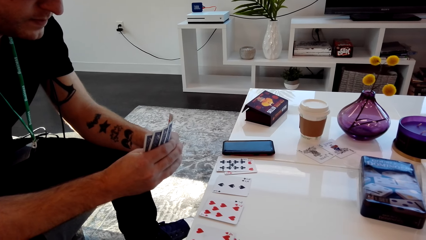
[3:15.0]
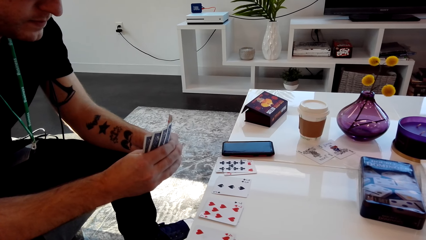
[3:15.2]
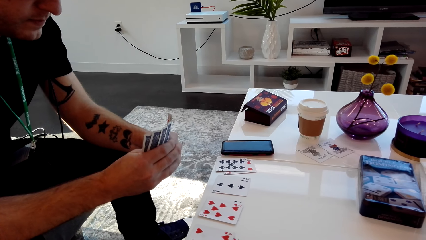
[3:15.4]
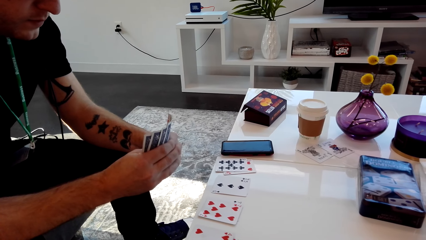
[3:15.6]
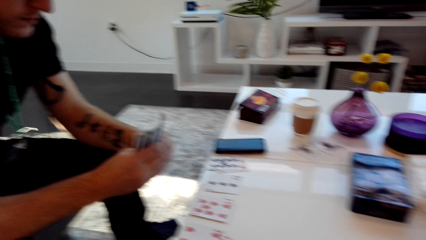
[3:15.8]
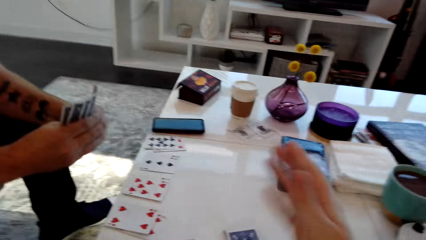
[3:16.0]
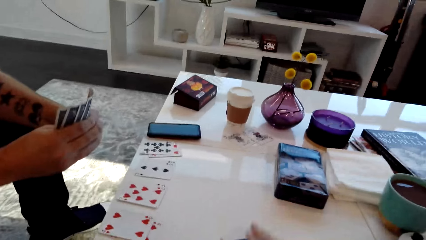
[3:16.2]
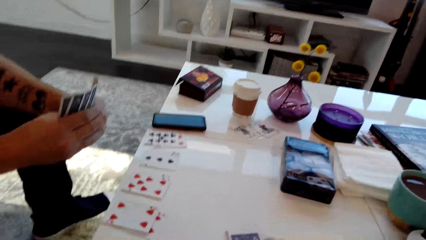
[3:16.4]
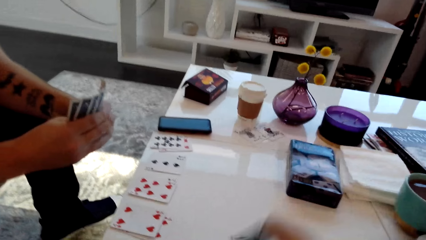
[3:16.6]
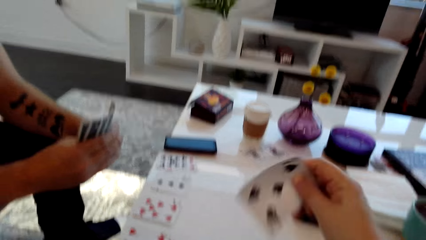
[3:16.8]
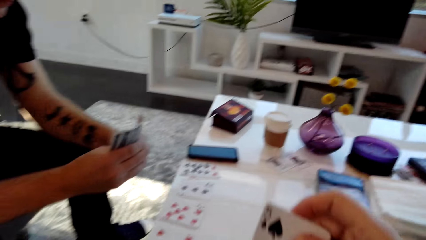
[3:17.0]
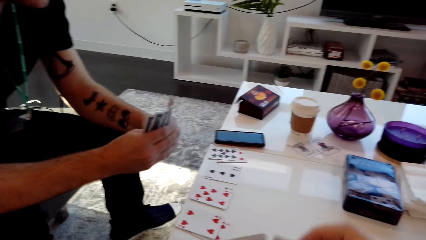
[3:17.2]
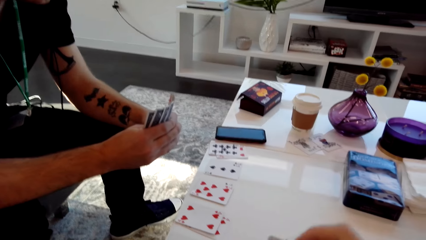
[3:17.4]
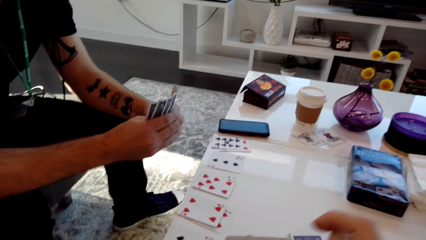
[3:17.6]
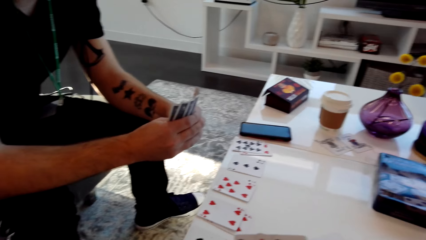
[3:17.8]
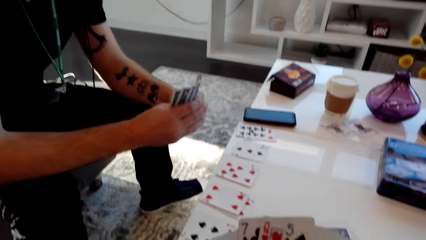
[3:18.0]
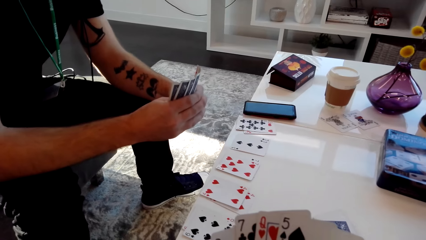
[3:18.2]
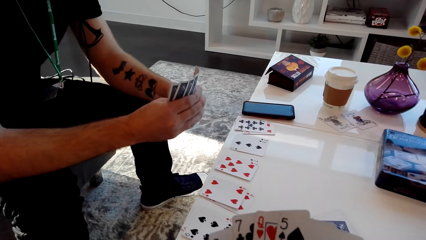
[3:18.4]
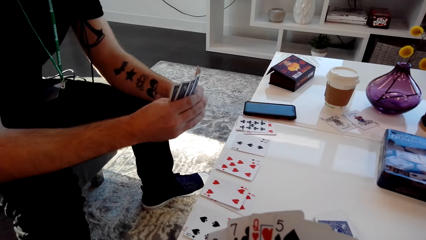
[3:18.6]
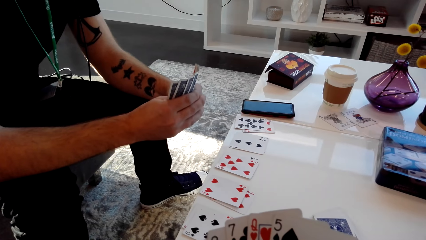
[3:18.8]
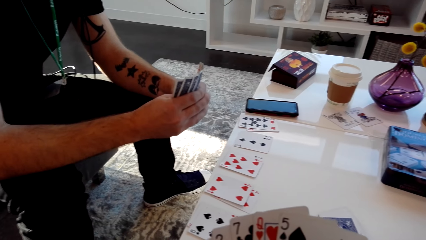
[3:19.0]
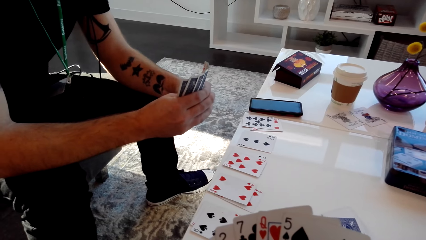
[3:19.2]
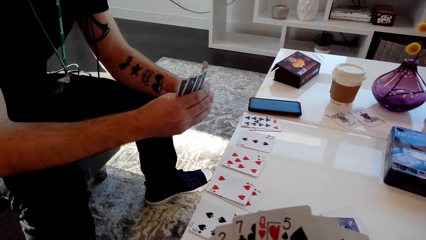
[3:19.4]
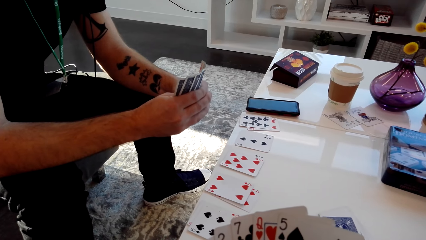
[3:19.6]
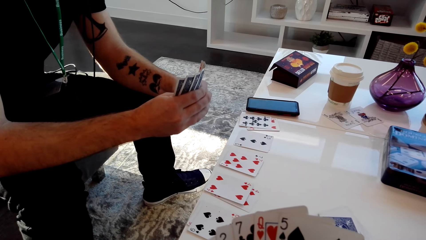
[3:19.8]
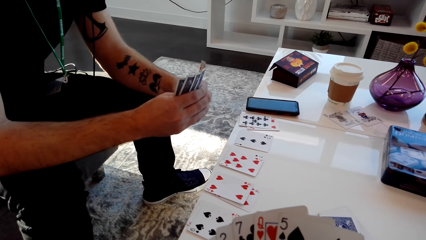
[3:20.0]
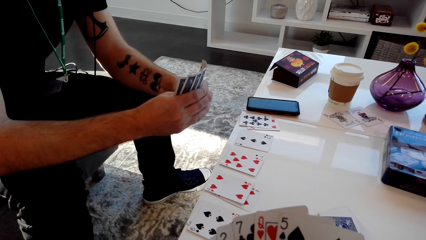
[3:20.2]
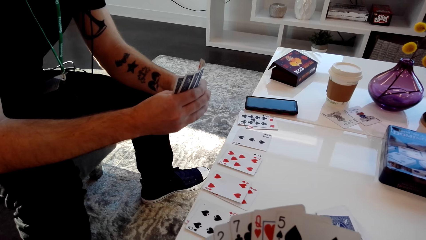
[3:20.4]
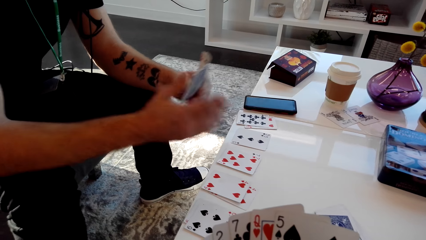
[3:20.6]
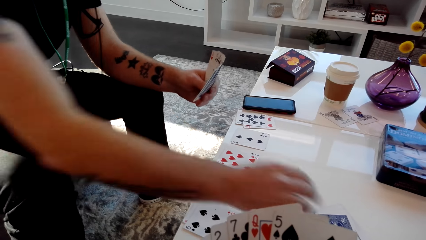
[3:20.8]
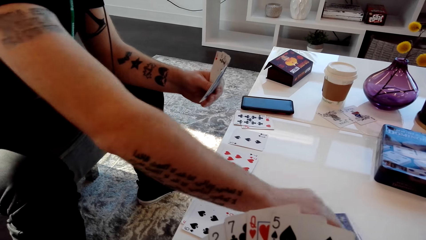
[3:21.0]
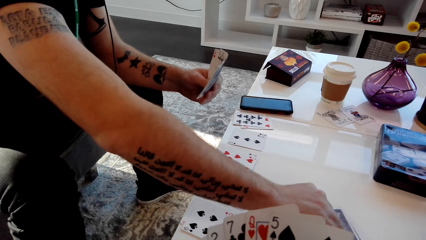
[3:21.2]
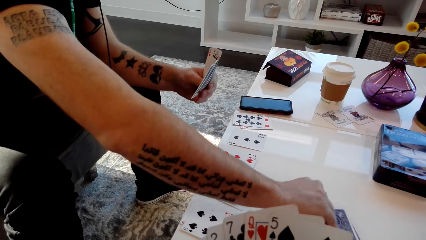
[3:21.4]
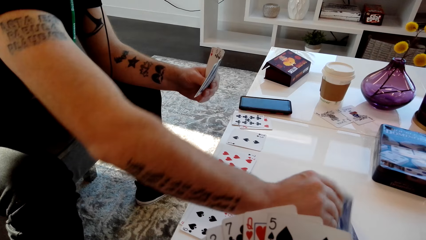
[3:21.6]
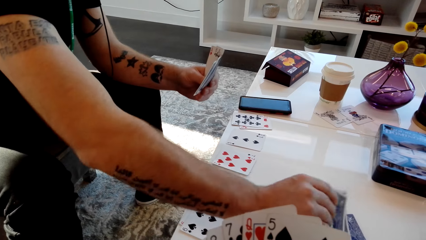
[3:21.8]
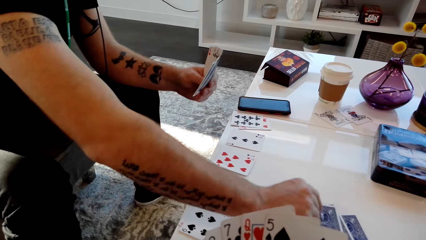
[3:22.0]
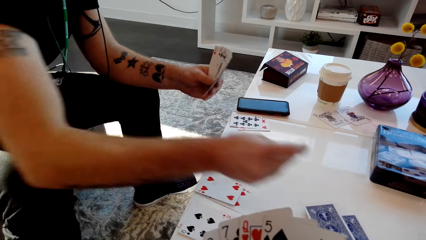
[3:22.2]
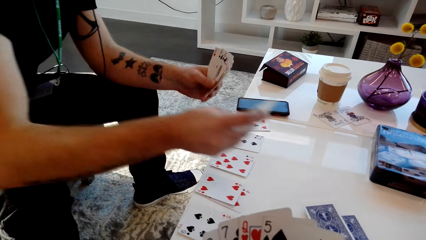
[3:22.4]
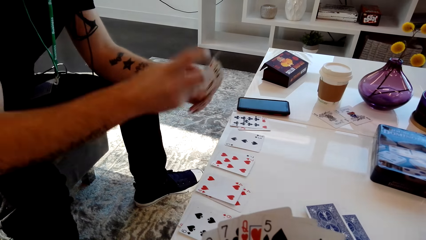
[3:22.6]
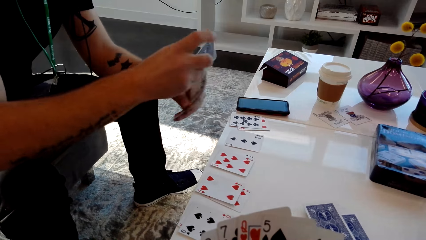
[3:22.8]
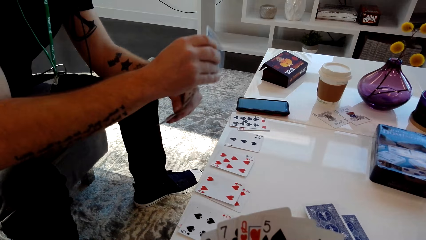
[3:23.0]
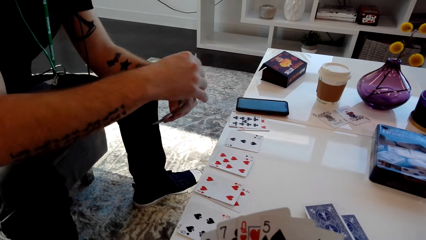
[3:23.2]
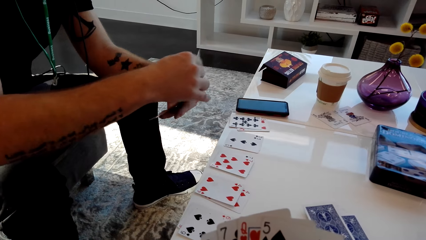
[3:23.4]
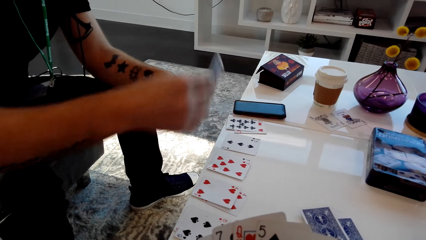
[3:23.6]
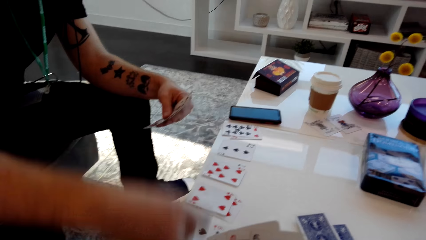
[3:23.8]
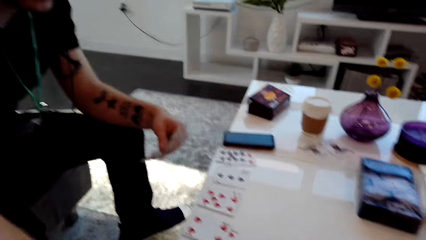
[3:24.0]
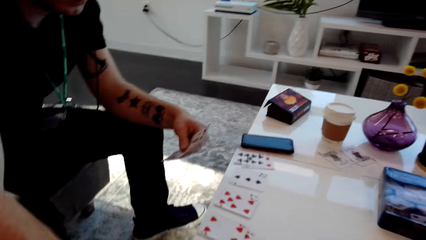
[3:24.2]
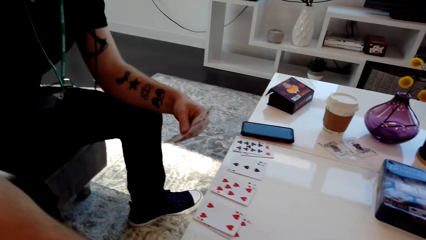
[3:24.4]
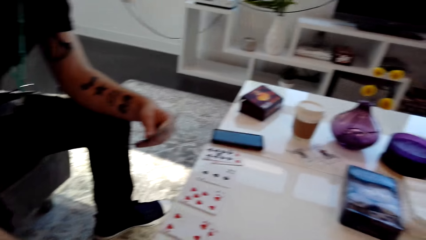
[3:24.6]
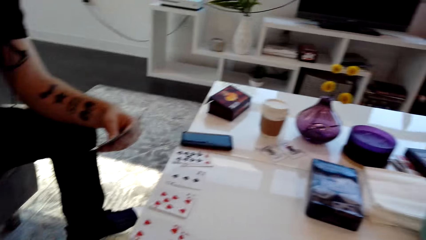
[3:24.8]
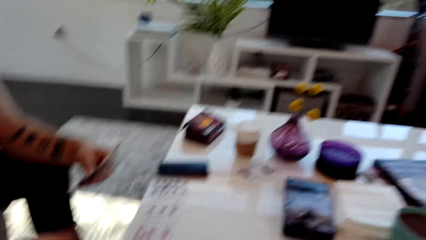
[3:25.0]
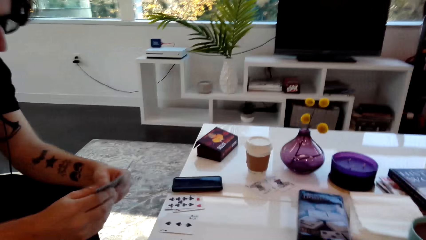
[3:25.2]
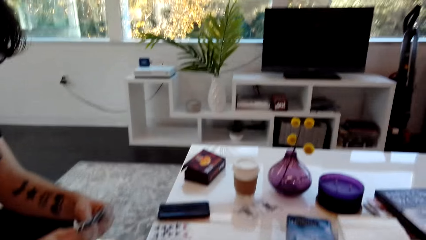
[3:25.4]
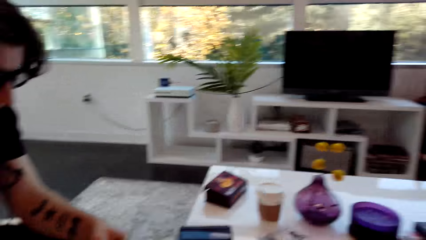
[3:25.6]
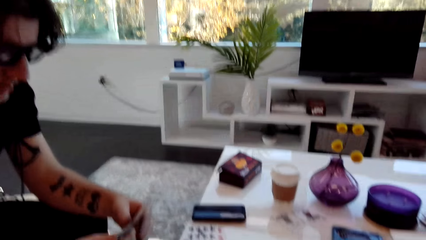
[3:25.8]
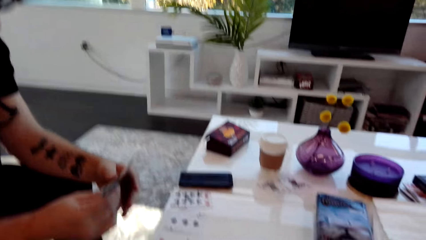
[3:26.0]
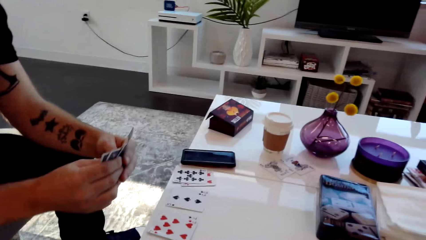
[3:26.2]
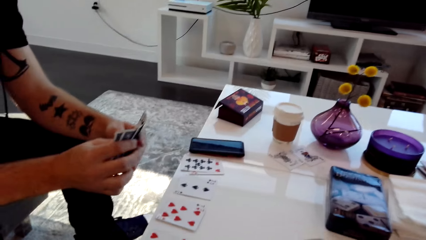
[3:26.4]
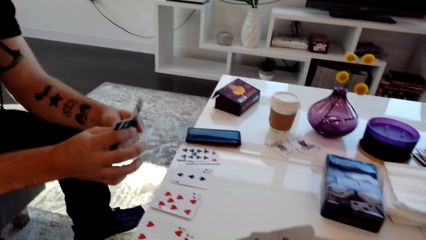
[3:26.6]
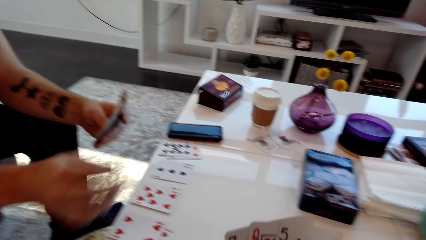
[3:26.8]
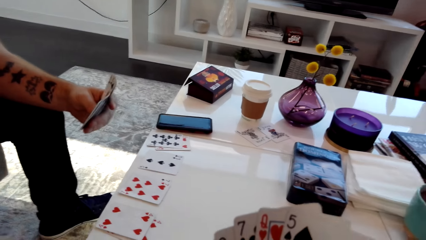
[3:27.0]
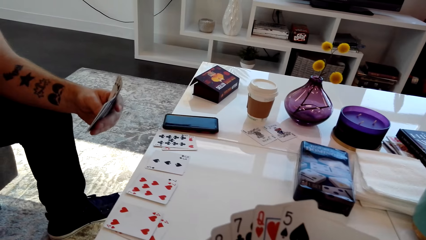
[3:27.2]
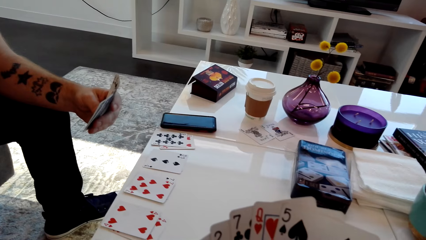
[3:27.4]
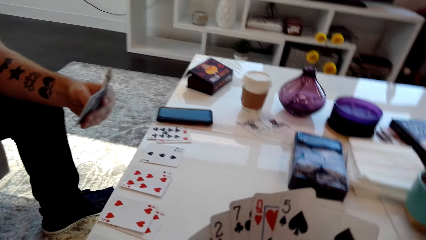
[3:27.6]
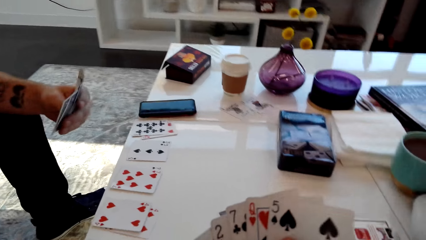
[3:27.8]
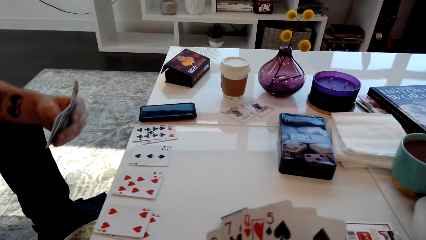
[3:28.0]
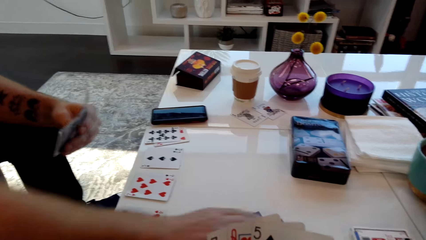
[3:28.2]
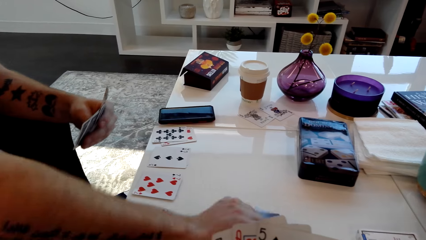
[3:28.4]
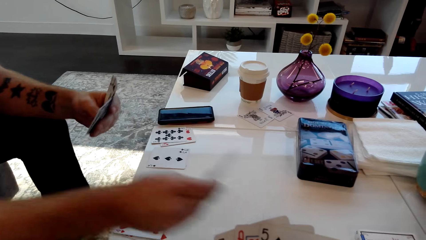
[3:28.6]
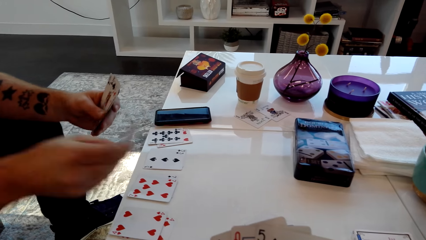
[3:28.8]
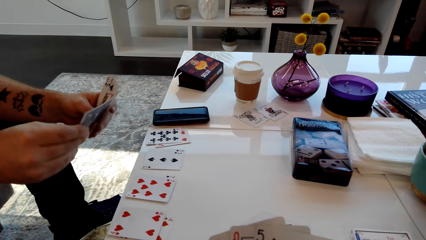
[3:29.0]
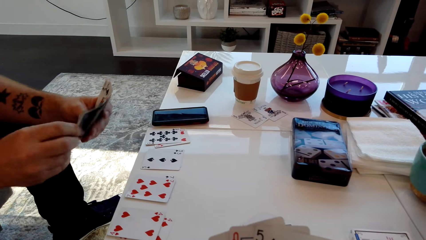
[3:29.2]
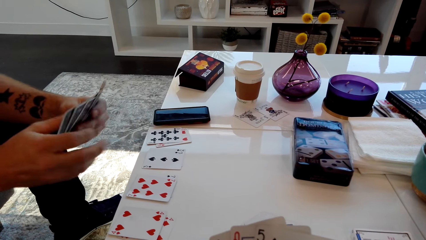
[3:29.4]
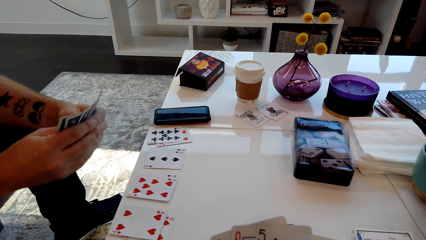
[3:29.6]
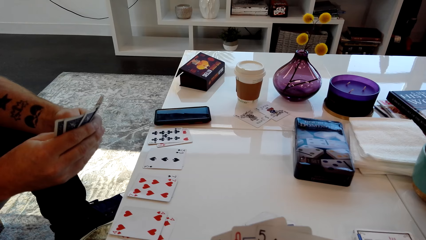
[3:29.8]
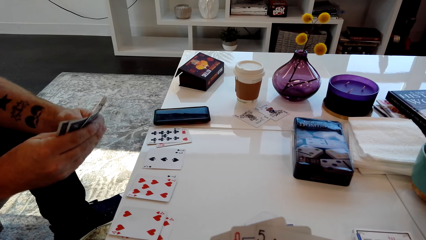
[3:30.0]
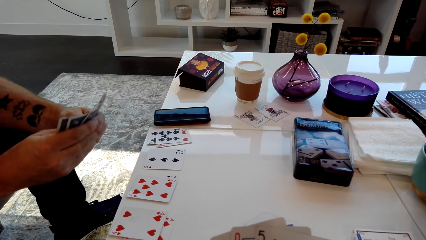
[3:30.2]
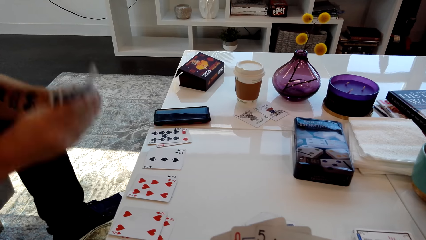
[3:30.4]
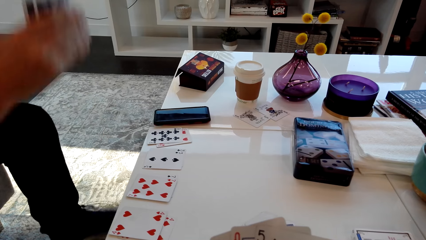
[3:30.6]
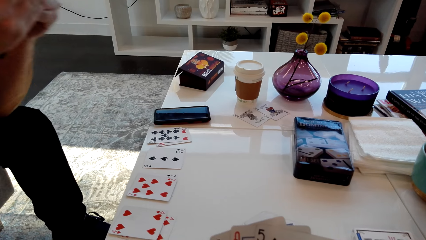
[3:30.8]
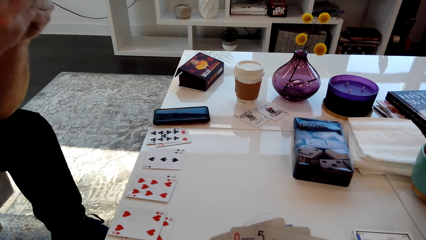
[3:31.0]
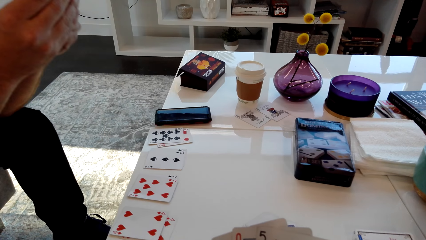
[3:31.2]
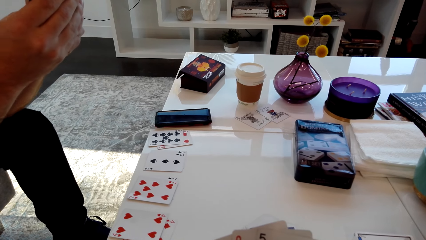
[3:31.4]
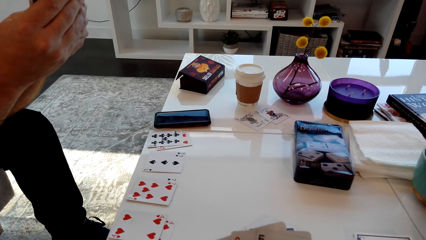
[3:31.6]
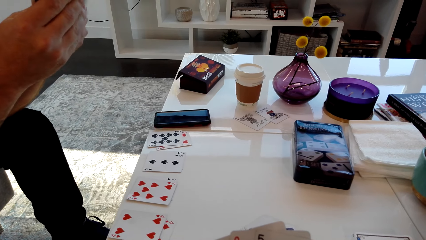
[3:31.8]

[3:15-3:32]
A person speaks. The camera wearer picks the card from the table. The person speaks. The camera wearer speaks and picks cards. The person picks a card from the table and speaks. The person passes a card to the camera wearer. The camera wearer laughs. The person speaks. The camera wearer speaks. The person picks a card from the table. The camera wearer speaks.
